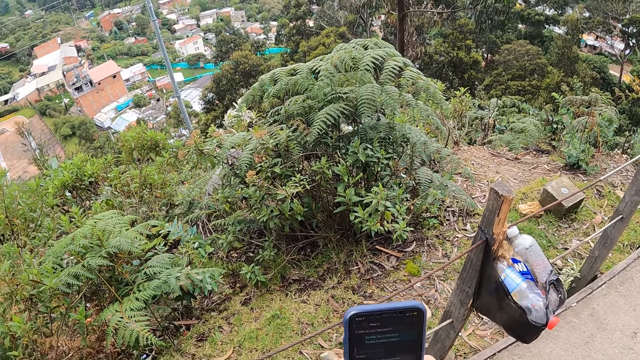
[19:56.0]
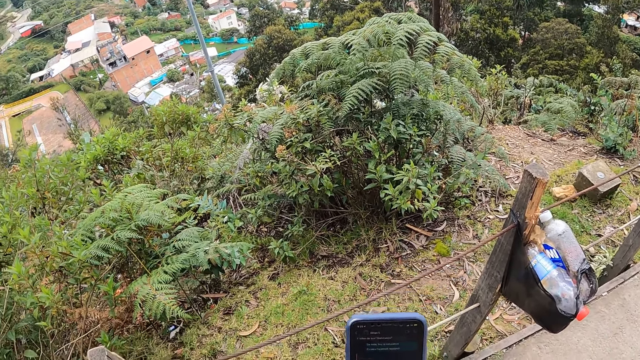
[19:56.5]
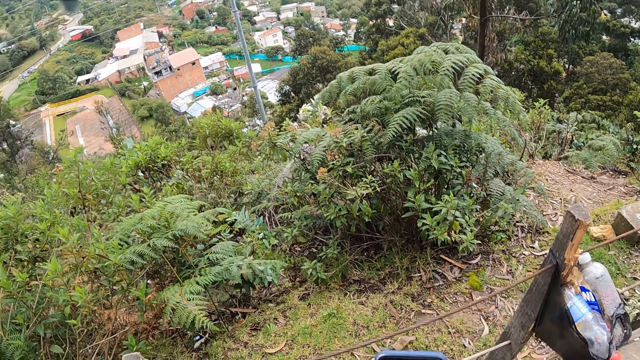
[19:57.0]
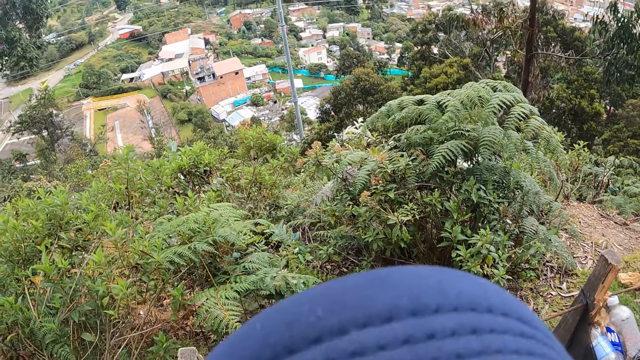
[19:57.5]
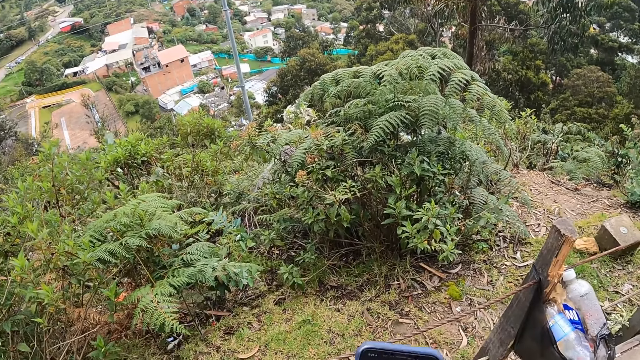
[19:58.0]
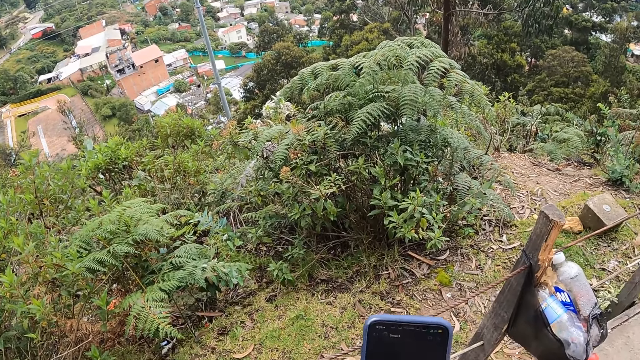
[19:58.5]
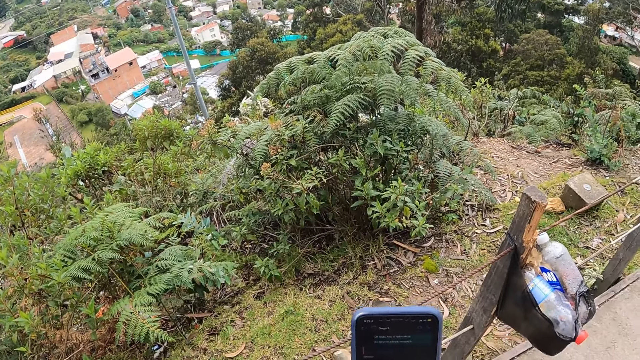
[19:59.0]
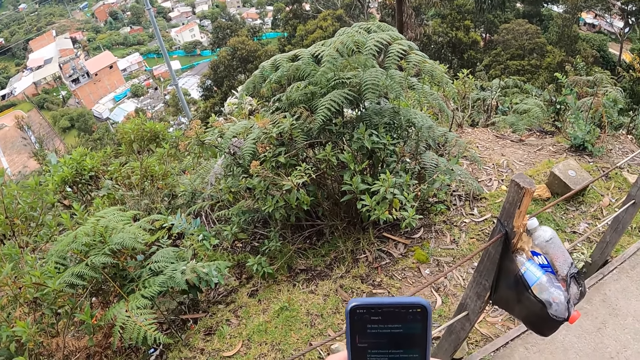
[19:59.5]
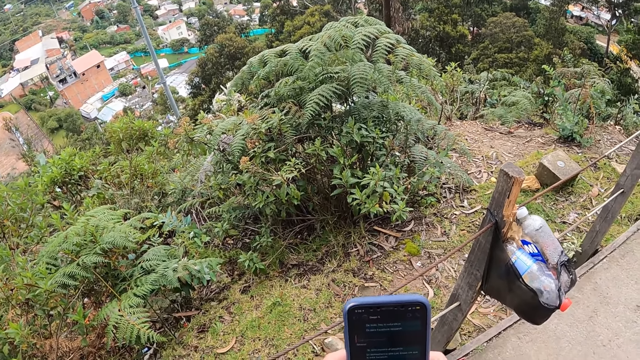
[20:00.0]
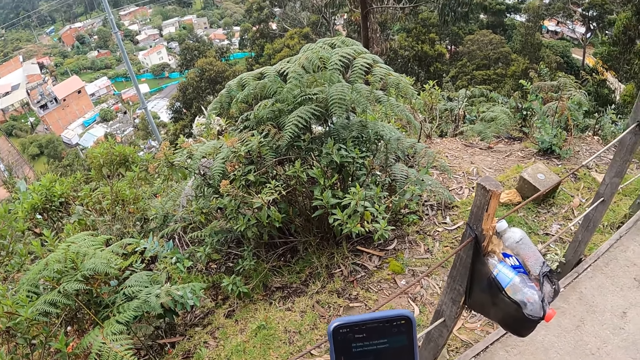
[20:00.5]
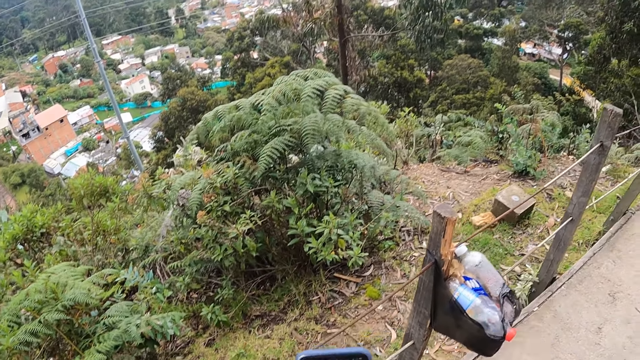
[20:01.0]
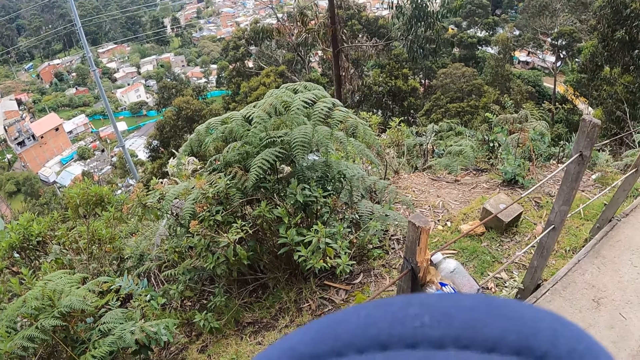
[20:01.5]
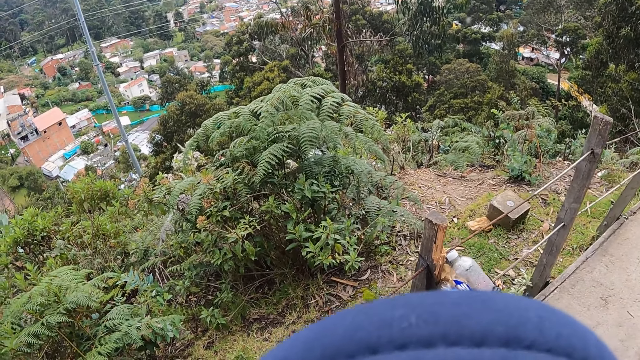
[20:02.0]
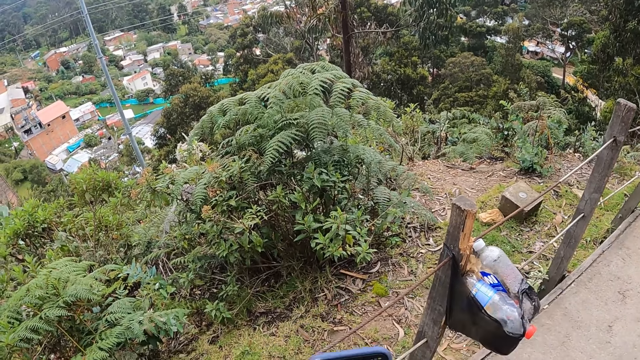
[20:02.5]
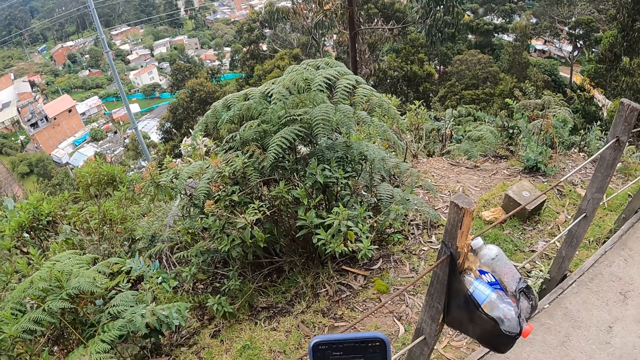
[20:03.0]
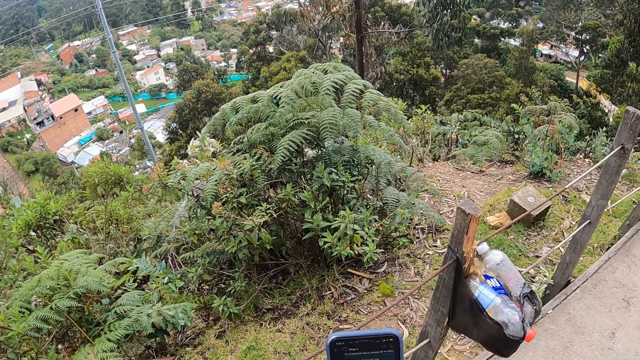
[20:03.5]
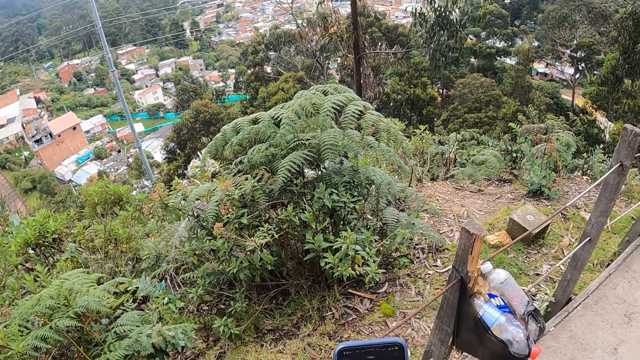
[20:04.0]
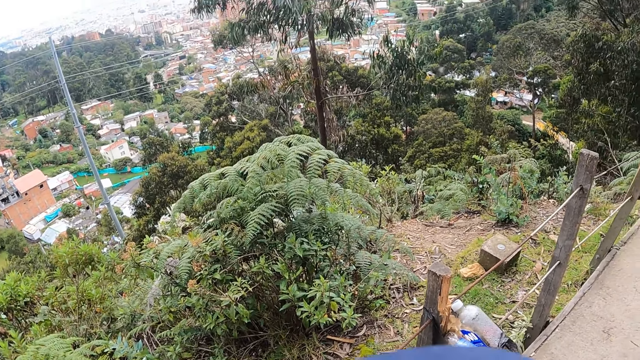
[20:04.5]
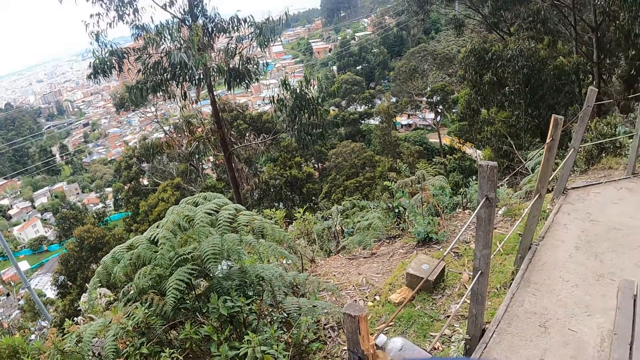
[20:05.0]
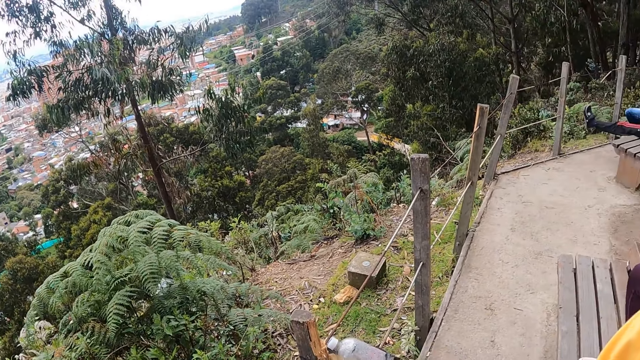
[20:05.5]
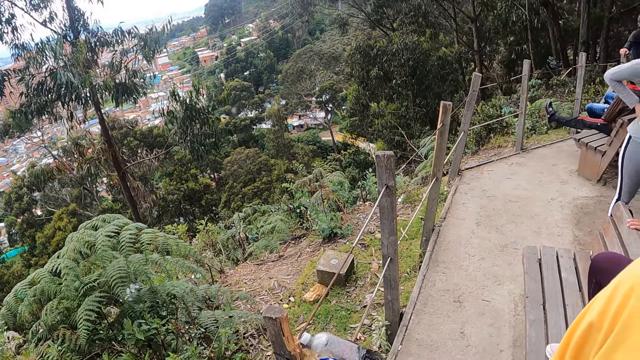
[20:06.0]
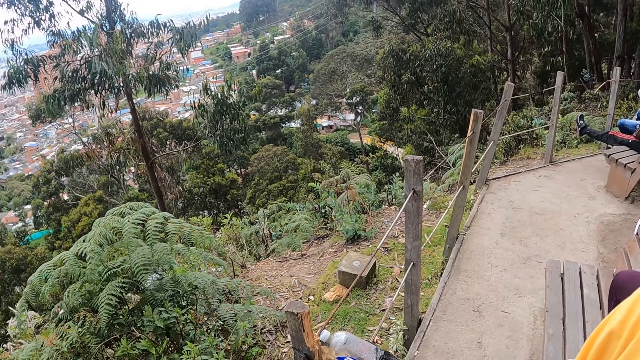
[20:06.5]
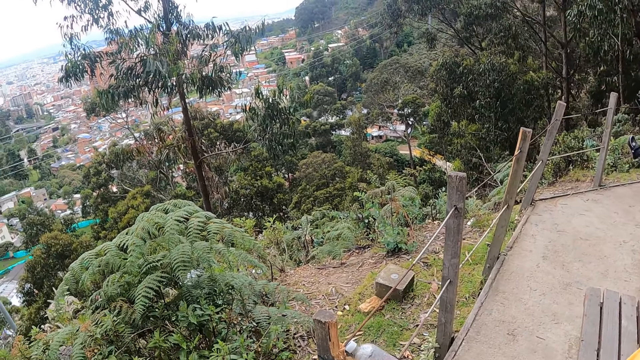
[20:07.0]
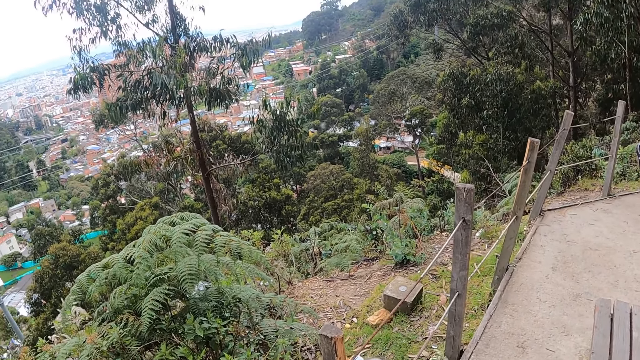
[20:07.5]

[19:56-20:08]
The camera wearer looks around.

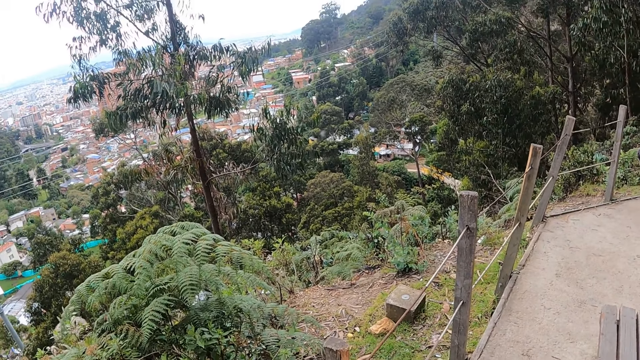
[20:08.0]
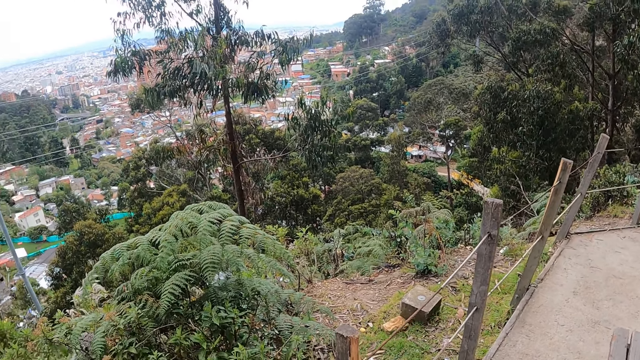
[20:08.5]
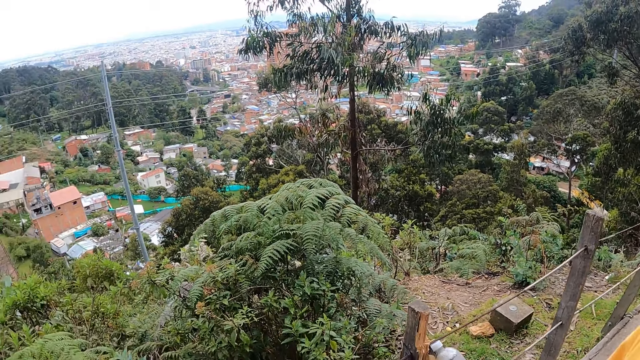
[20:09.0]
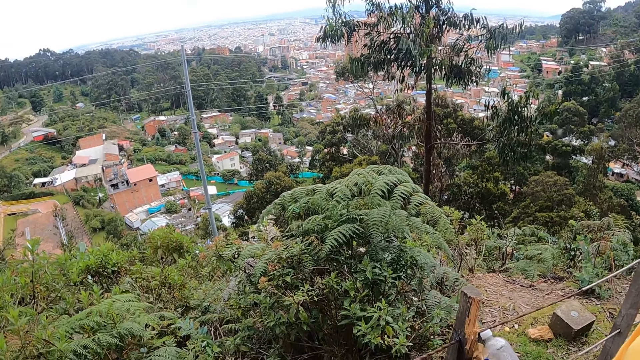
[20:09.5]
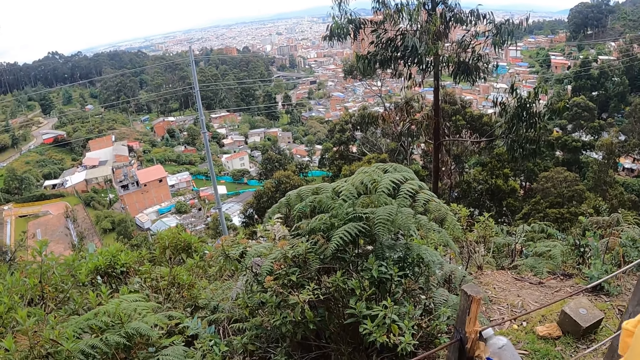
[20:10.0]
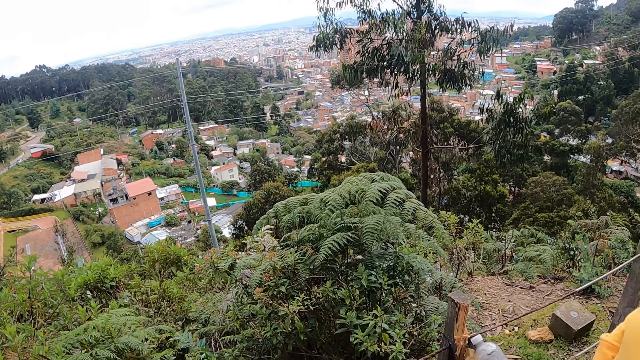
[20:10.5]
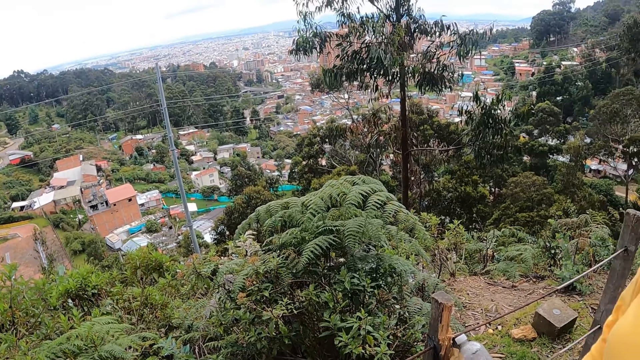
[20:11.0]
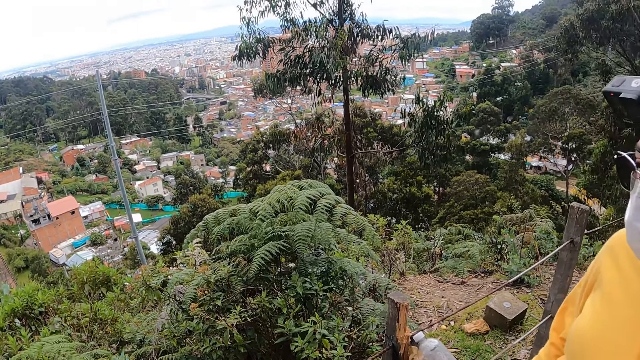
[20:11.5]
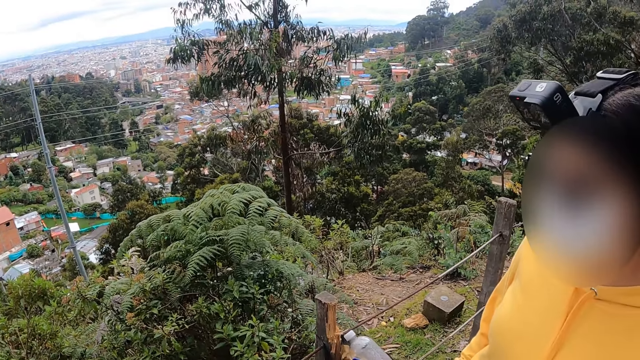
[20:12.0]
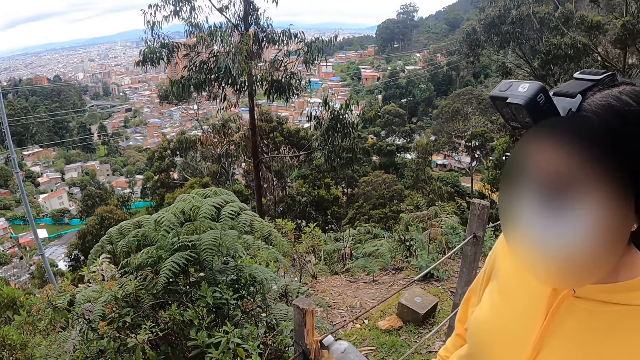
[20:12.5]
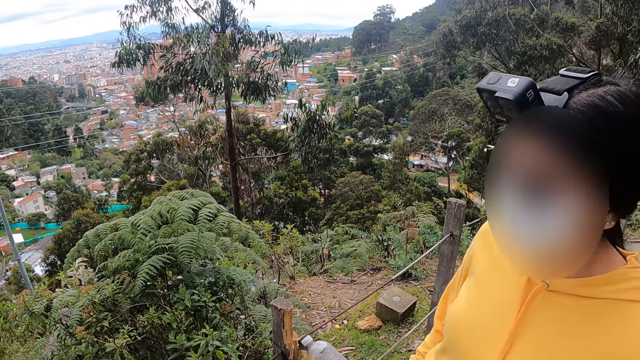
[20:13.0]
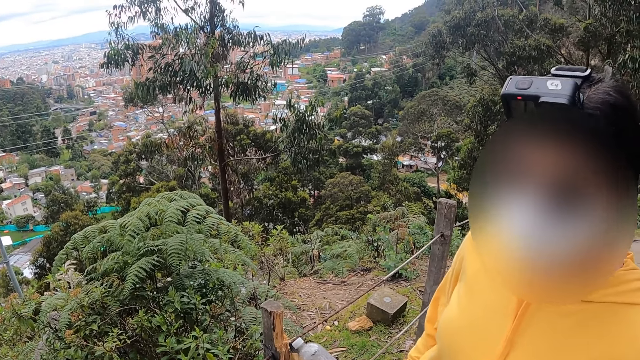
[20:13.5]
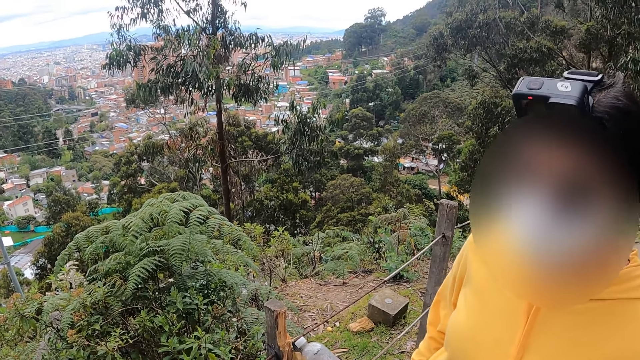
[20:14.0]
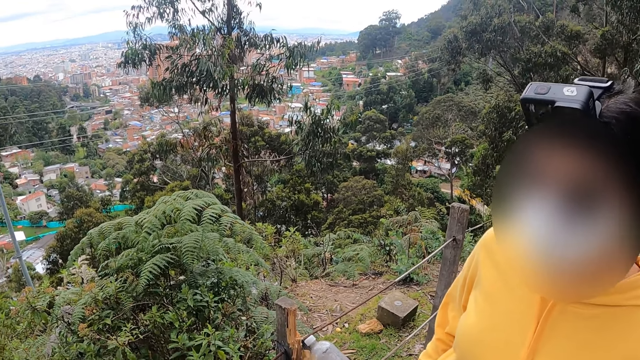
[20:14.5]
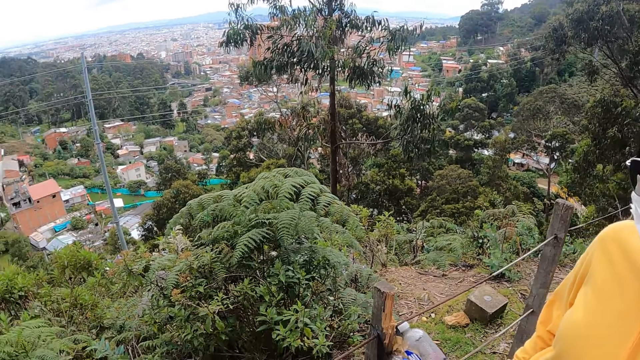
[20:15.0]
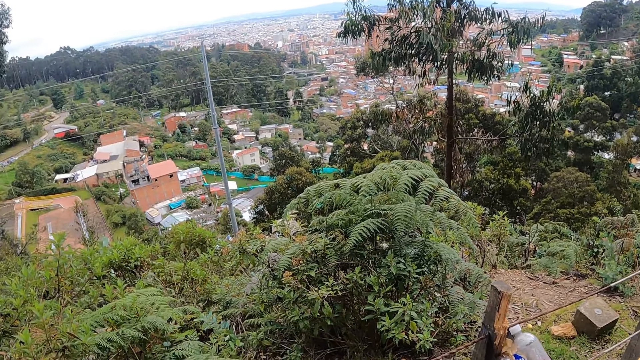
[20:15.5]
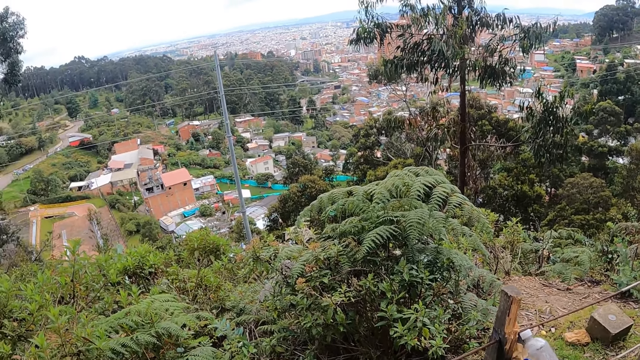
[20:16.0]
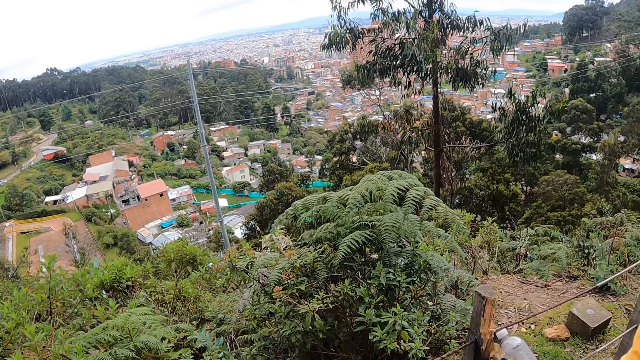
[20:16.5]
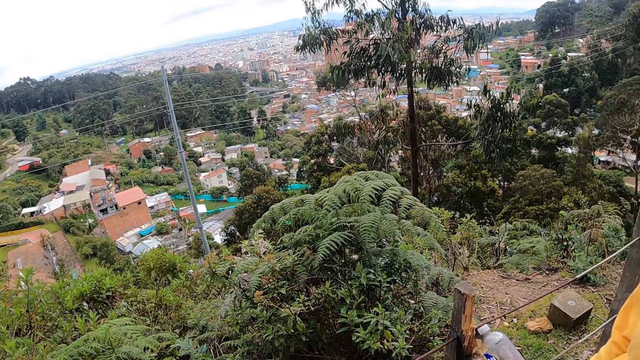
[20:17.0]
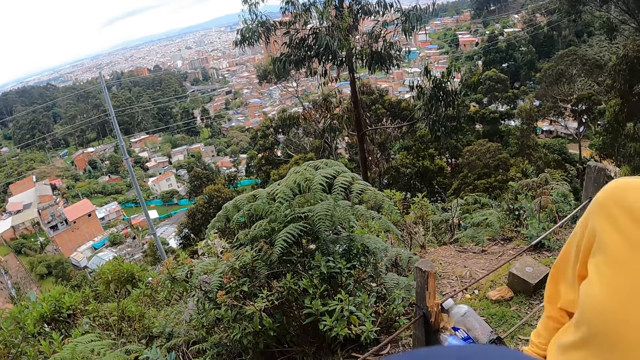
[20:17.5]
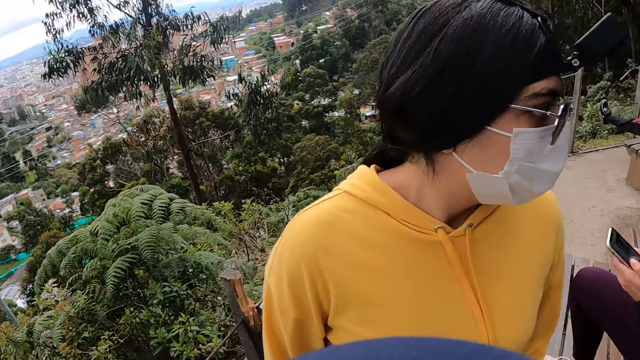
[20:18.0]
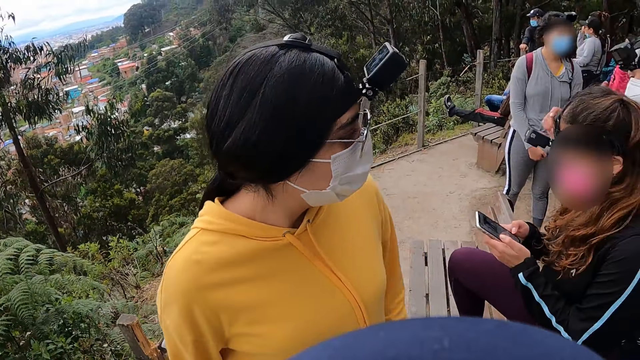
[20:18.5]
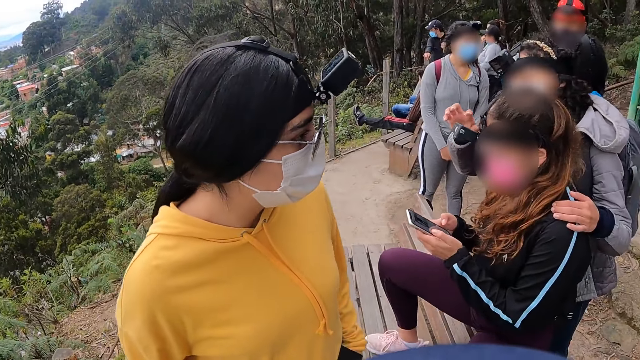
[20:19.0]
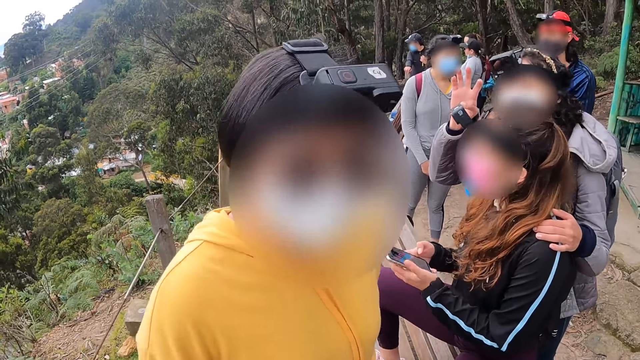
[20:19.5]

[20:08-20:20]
The camera wearer converses with a woman. They look around. Another woman operates the phone with both hands and sits on a chair. A third woman touches the second woman with her left hand.
